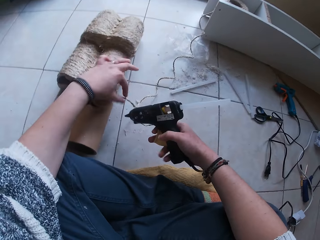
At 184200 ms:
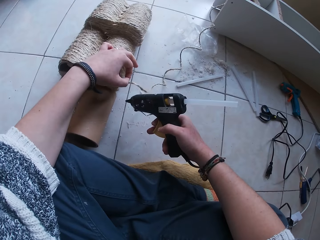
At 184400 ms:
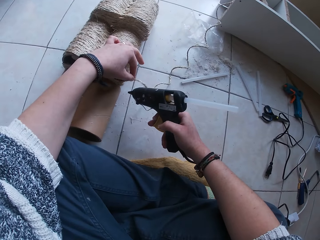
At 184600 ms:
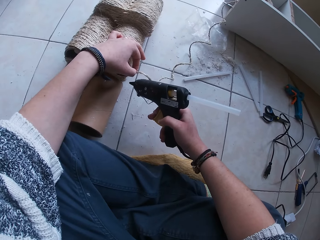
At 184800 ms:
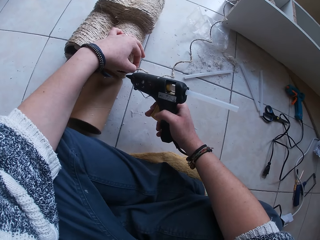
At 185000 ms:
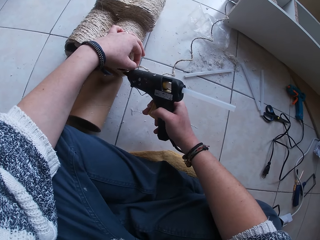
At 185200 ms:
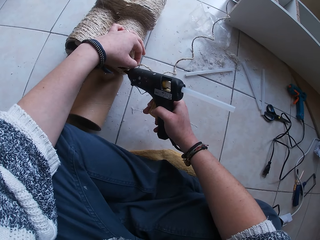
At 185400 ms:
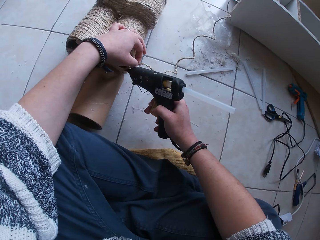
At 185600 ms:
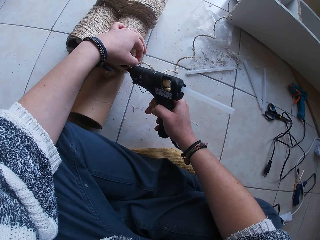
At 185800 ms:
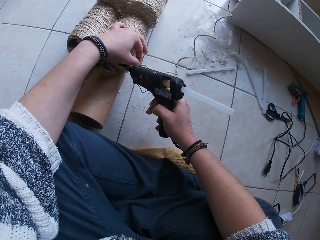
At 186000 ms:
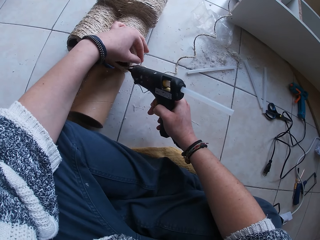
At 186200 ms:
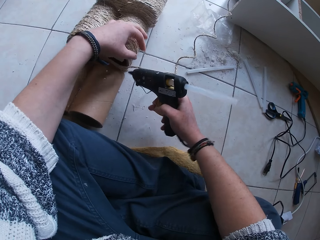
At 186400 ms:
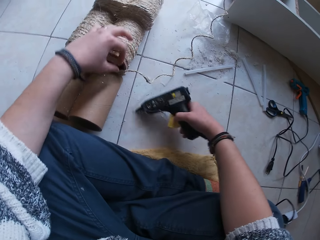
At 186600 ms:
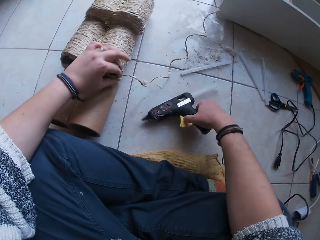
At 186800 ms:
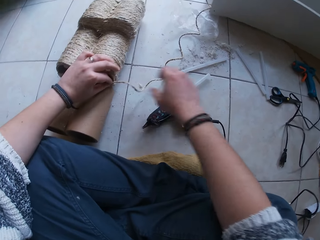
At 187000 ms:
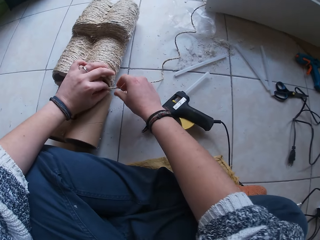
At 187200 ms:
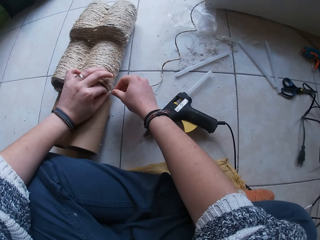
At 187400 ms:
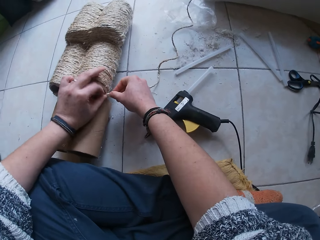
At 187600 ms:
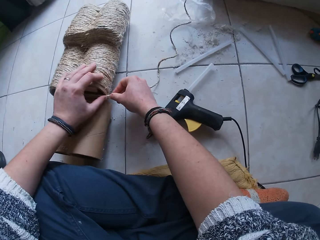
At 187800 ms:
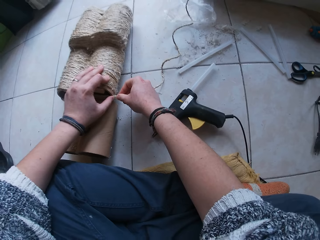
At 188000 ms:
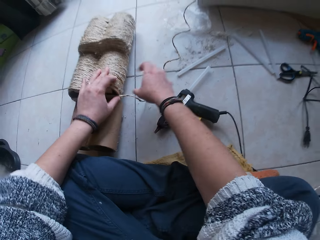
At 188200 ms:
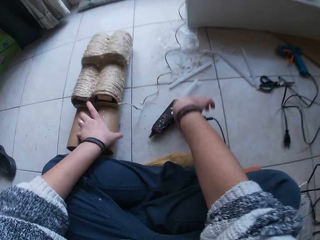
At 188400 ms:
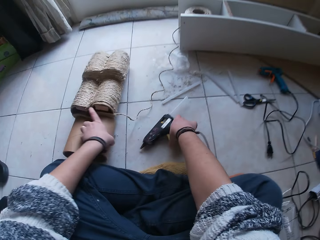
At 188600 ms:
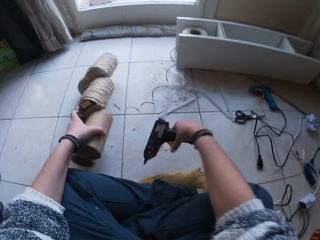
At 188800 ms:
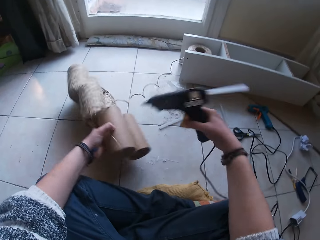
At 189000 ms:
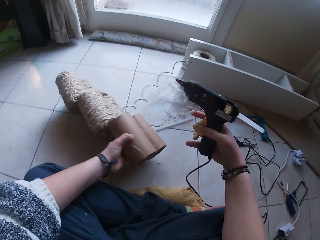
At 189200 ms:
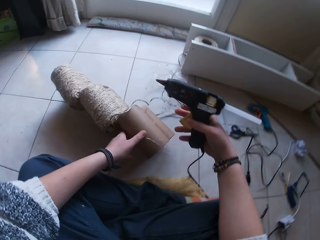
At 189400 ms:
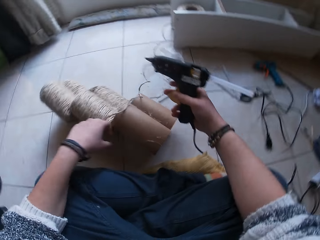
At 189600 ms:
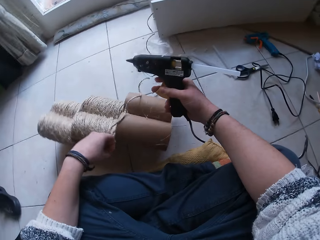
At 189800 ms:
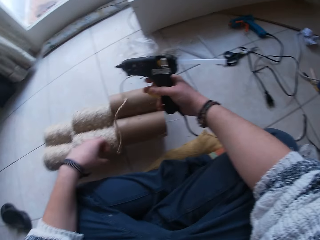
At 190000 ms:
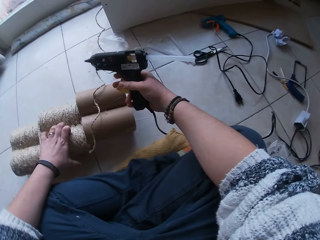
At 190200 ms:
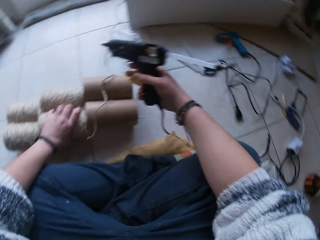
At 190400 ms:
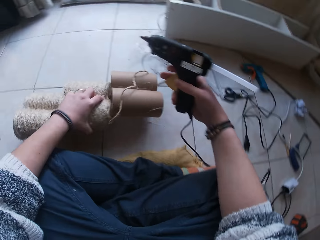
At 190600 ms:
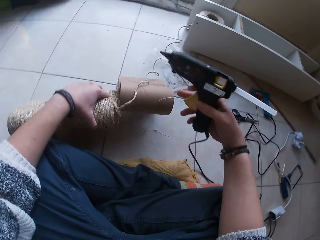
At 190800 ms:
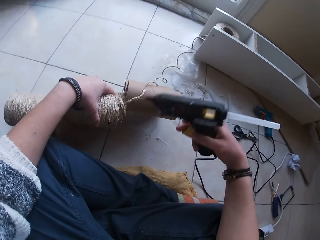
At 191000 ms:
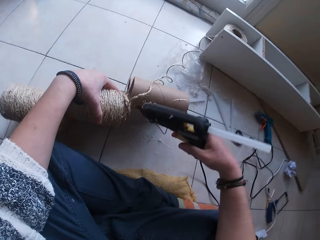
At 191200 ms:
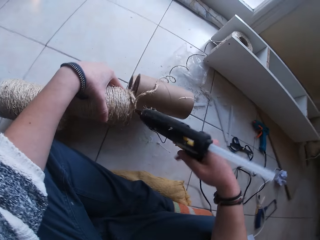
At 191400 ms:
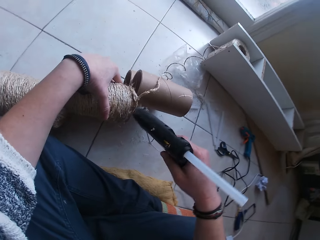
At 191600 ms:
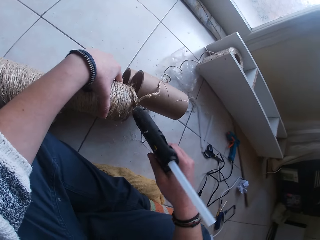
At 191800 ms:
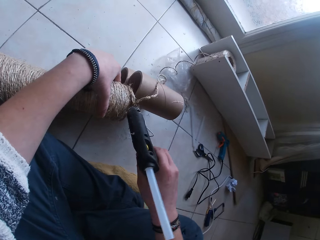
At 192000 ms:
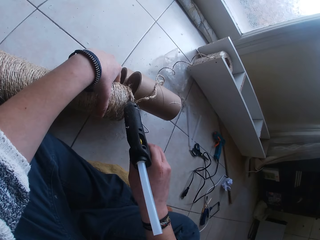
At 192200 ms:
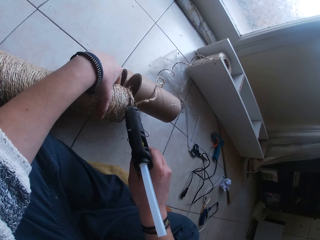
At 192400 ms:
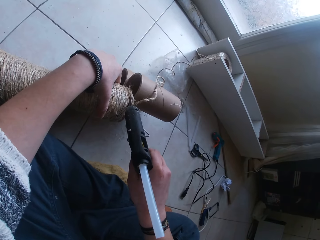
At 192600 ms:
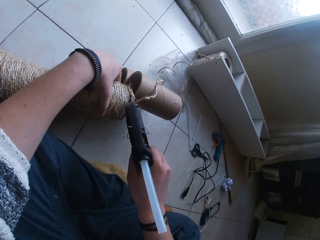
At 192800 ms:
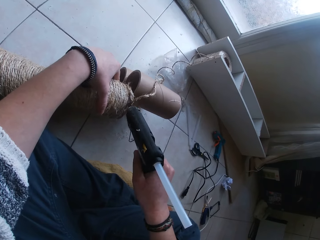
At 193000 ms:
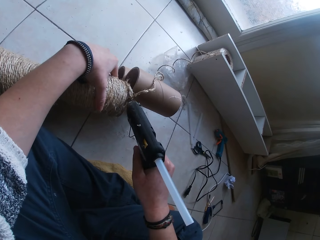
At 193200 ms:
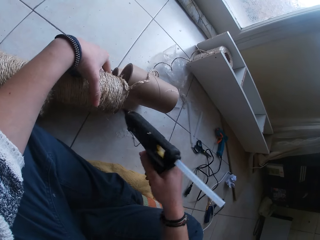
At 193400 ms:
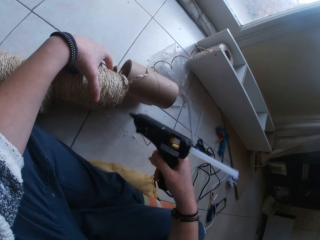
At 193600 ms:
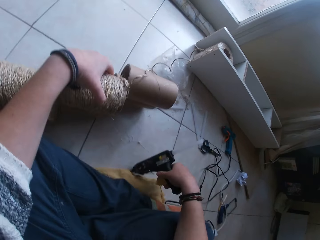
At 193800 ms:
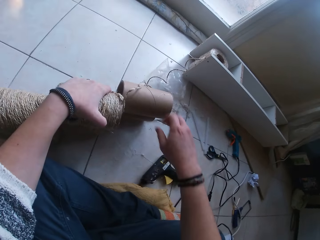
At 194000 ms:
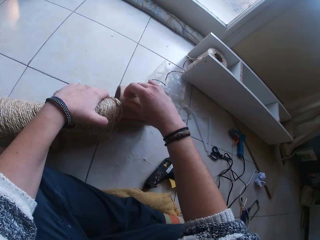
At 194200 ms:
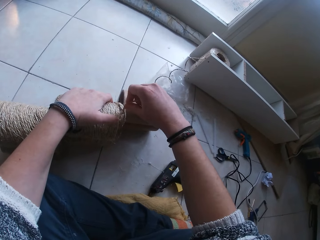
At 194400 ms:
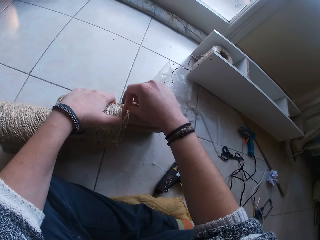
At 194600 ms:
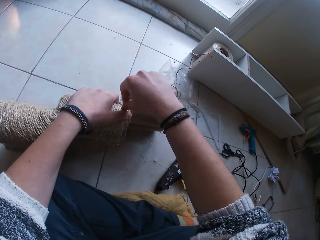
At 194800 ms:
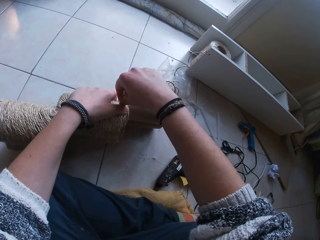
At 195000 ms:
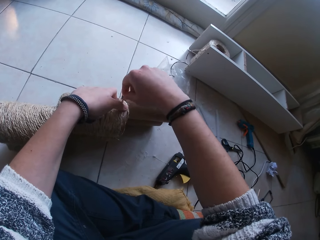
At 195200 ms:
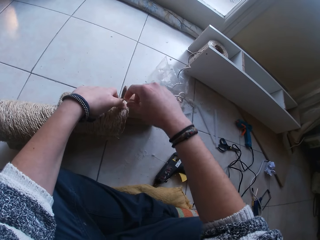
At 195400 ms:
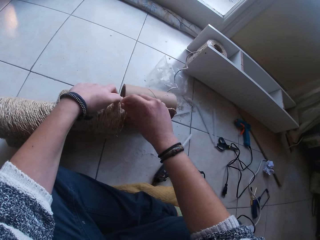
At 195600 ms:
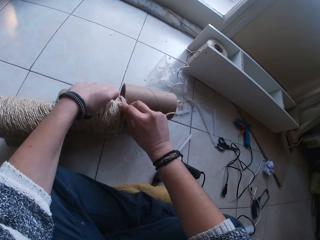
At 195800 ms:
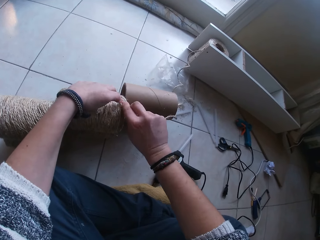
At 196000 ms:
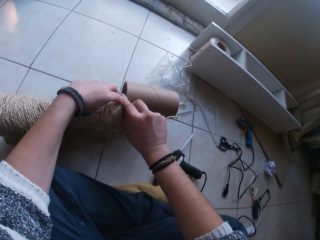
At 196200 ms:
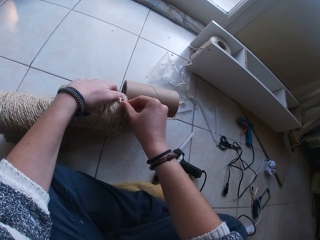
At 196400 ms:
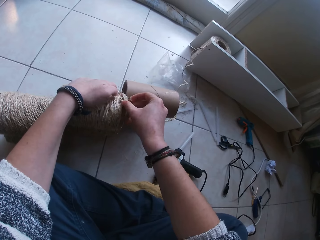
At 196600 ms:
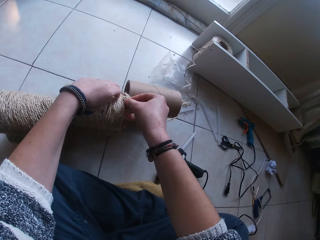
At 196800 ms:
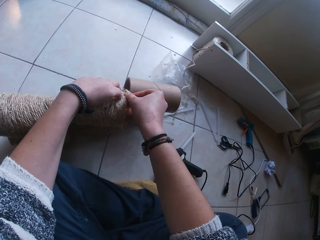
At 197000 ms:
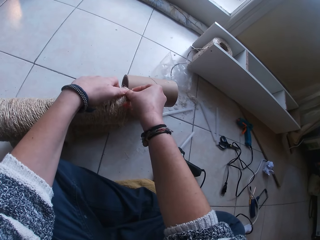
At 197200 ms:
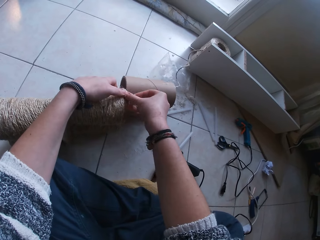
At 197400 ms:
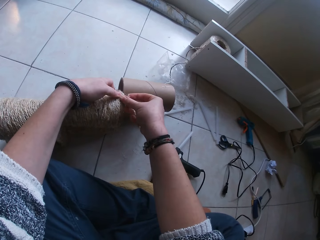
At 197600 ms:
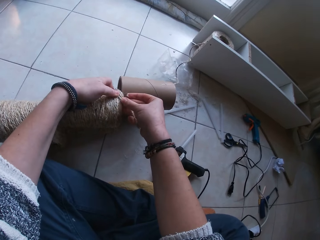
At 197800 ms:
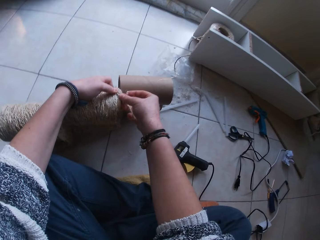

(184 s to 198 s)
The camera wearer holds the string of rope with her left hand. She applies glue on the paper craft with the glue gun in her right hand. She drops the glue gun in her right hand on the floor. She presses the string of rope on the paper craft with her hands. She flips the paper craft on the floor with her left hand and picks the glue gun from the floor with her right hand. She applies glue on the paper craft with the glue gun in her right hand. She drops the glue gun in her right hand on the floor. She presses the string of rope on the paper craft with her hands.

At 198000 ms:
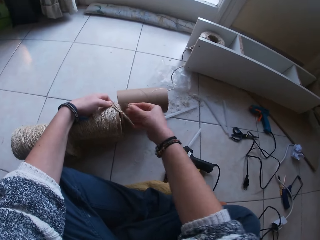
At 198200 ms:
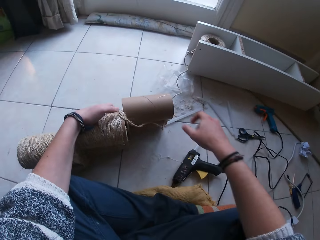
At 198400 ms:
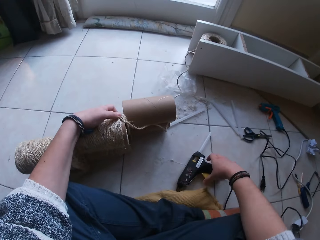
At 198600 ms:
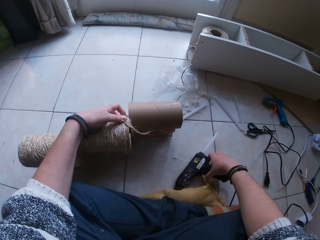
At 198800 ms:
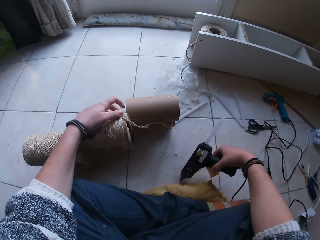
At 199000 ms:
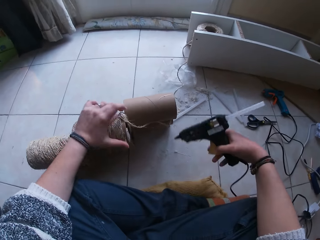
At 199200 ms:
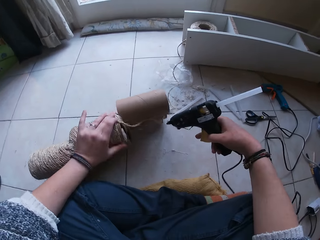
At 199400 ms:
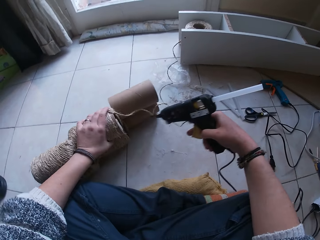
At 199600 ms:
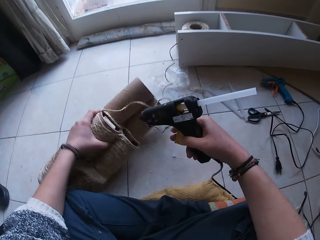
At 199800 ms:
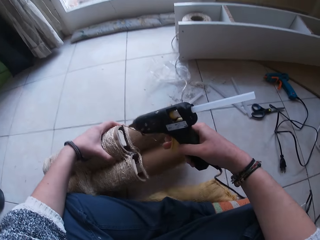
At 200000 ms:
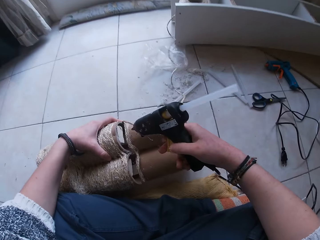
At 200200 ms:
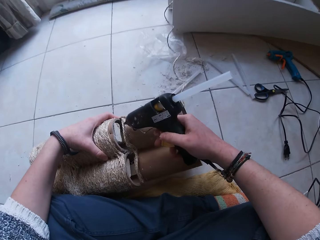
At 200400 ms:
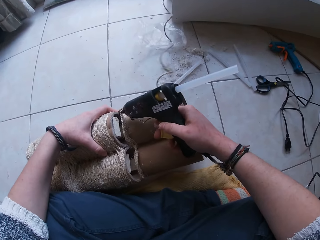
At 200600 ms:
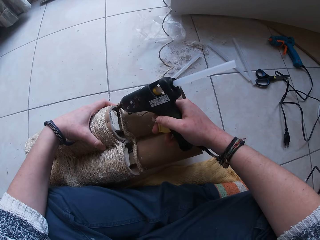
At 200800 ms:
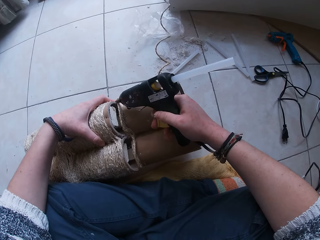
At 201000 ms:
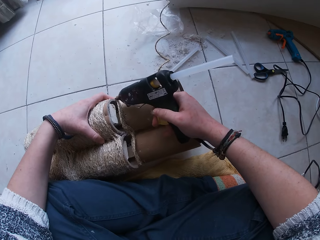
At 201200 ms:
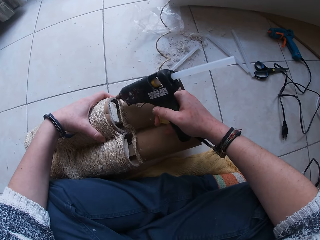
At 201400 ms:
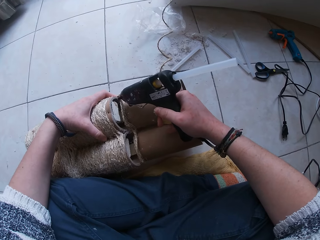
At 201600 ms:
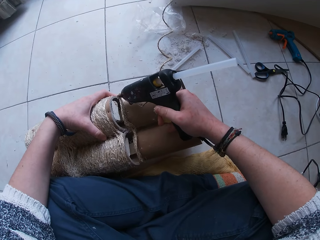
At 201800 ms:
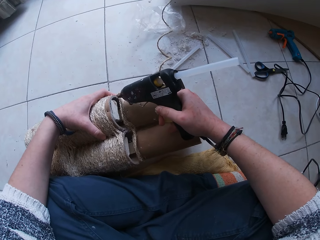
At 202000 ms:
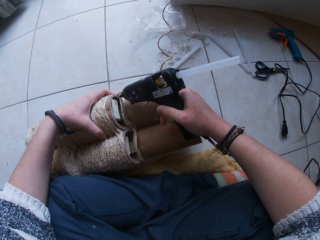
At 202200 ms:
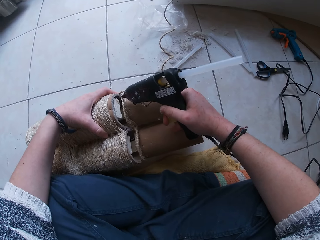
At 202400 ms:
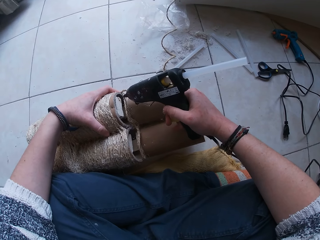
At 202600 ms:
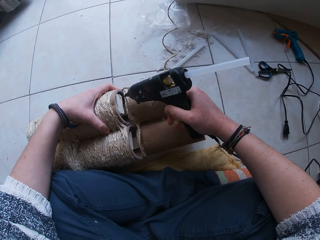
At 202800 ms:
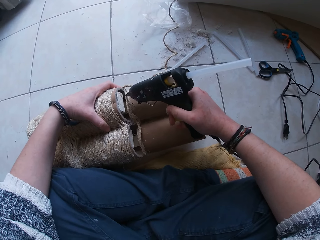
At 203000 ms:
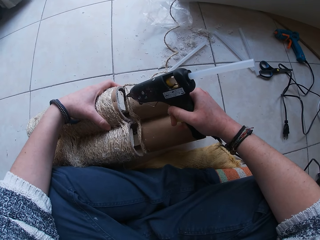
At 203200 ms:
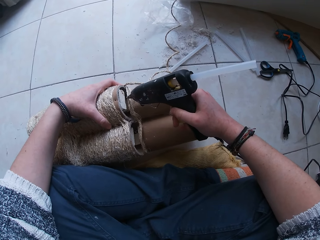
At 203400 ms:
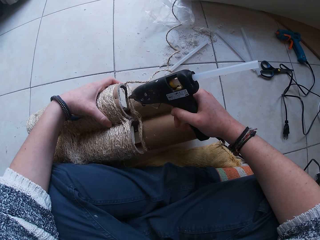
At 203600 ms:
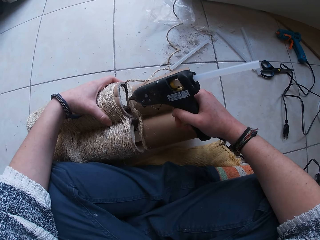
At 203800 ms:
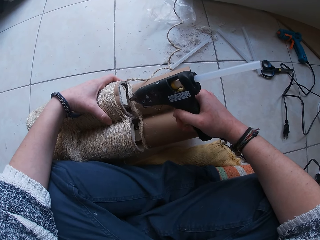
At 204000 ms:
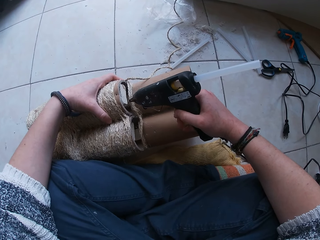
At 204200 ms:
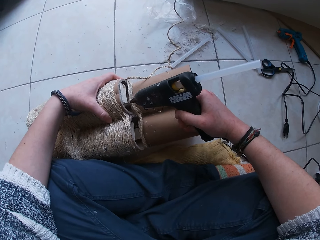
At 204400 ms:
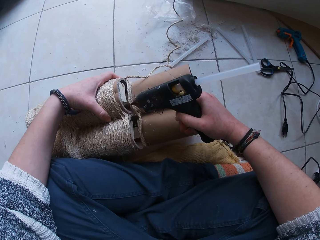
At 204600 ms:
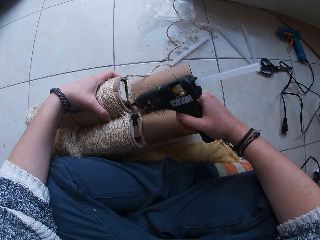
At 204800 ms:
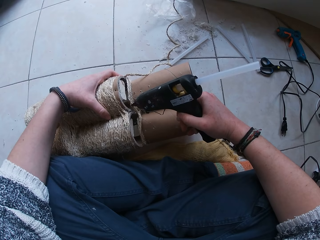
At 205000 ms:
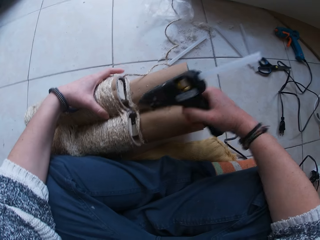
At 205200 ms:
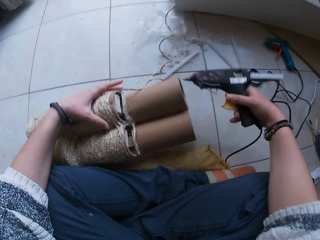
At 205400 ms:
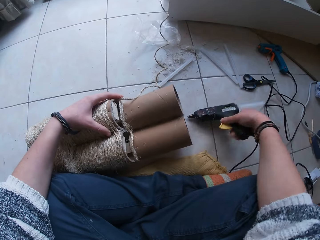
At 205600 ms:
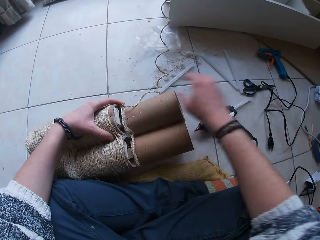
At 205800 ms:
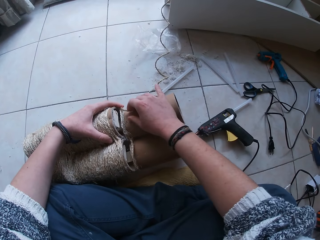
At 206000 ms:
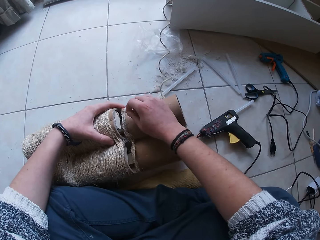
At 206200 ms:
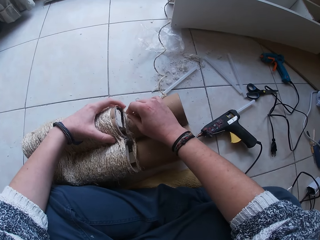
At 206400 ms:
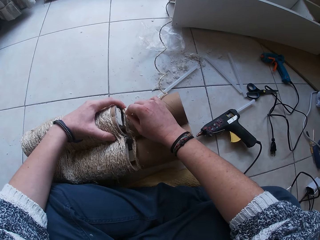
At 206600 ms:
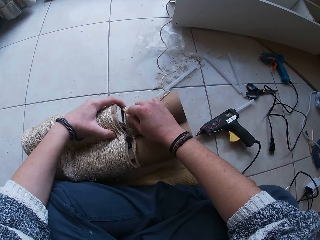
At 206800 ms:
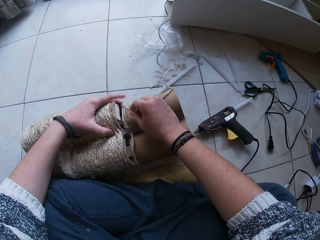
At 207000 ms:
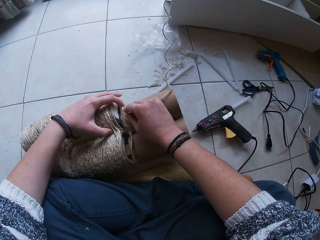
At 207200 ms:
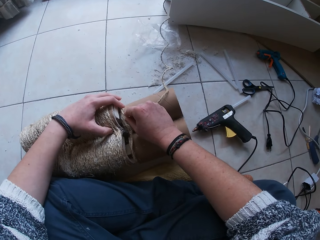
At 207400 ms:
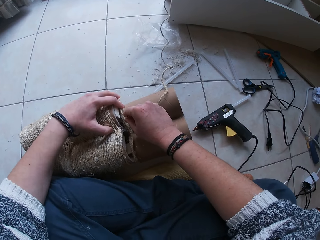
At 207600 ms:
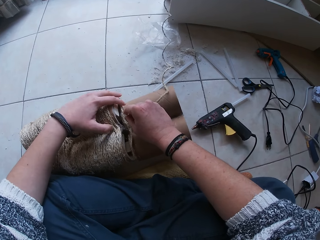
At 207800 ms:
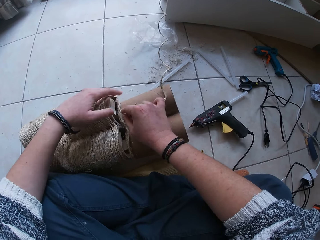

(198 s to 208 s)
The camera wearer picks the glue gun from the floor with her right hand. She turns the paper craft on the floor with her left hand. She applies glue on the paper craft with the glue gun in her right hand. She drops the glue gun in her right hand on the floor. She presses the string of rope on the paper craft with her hands.
